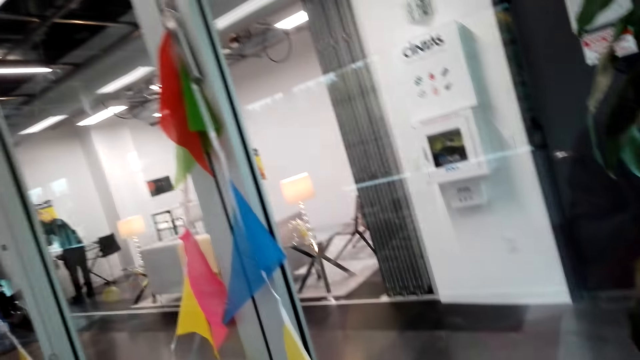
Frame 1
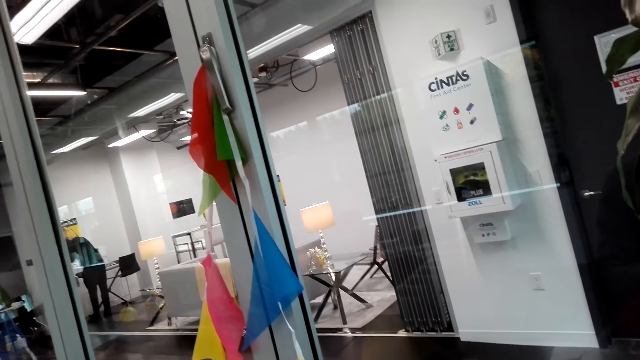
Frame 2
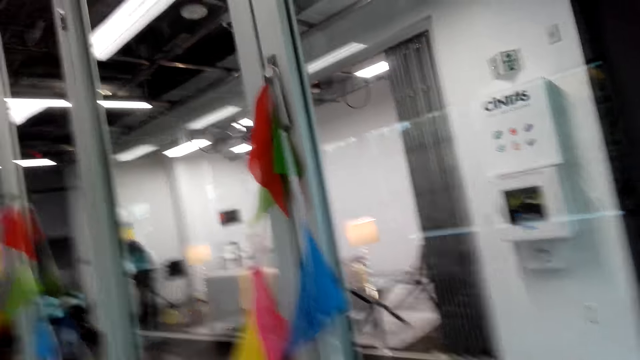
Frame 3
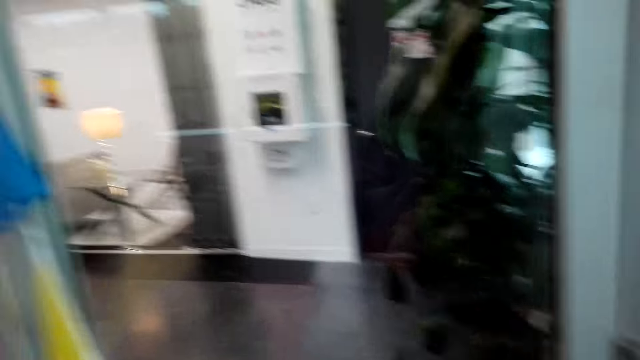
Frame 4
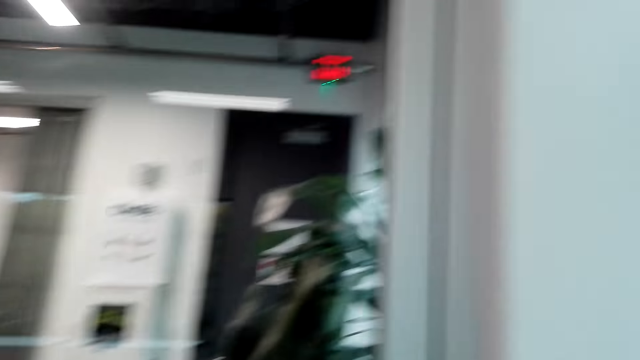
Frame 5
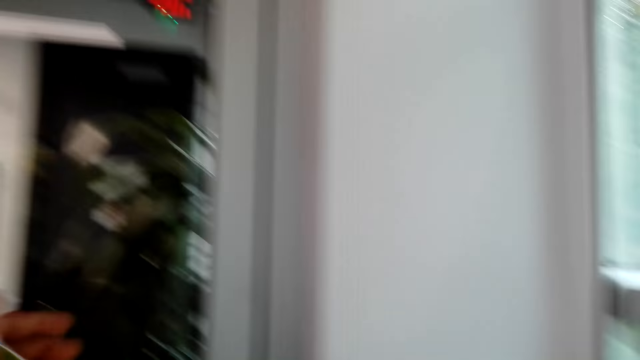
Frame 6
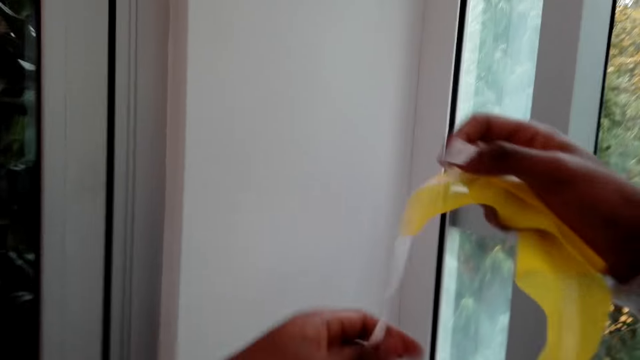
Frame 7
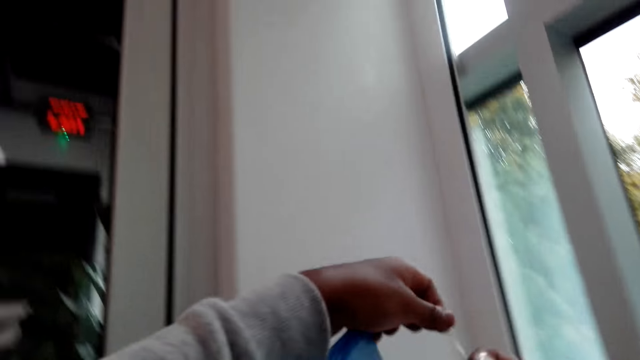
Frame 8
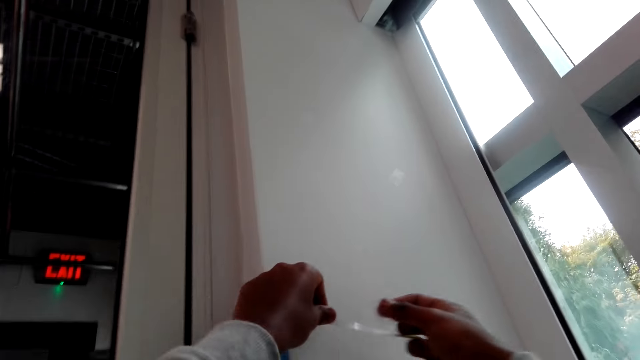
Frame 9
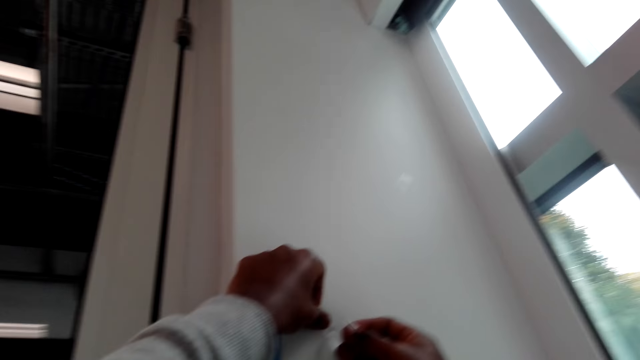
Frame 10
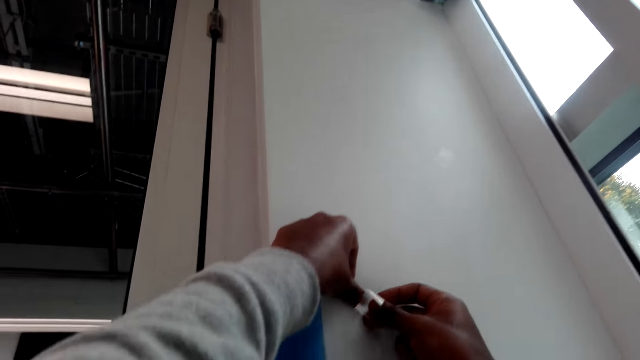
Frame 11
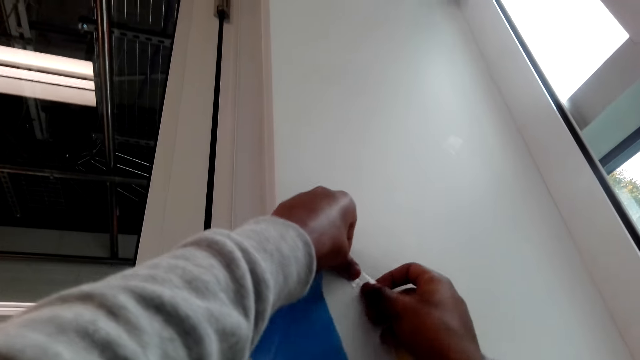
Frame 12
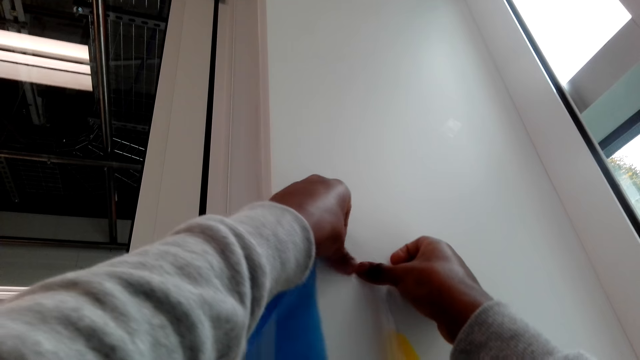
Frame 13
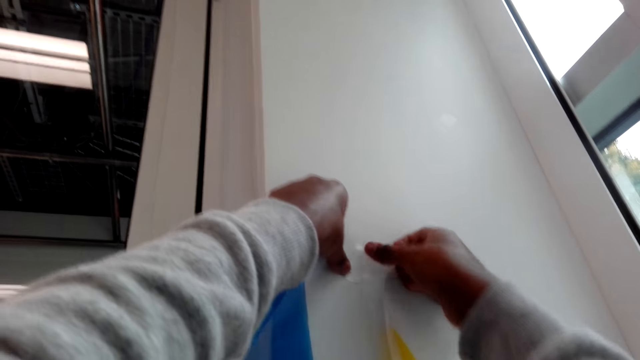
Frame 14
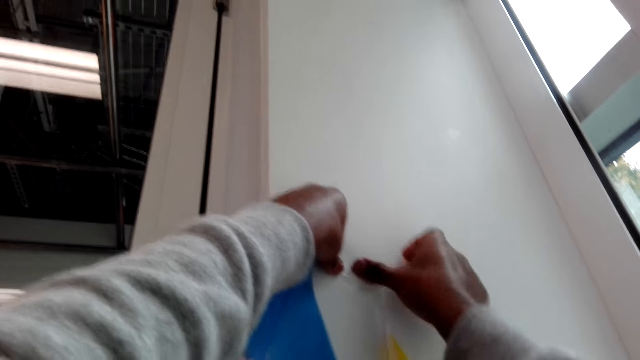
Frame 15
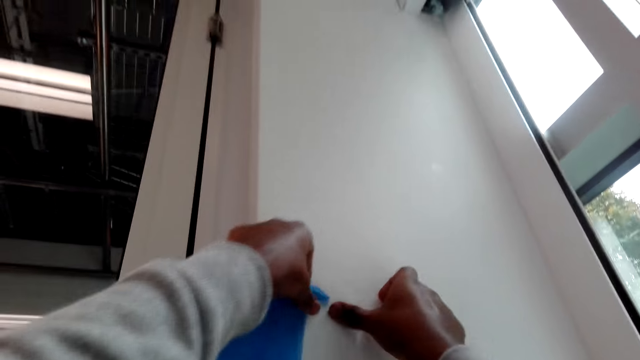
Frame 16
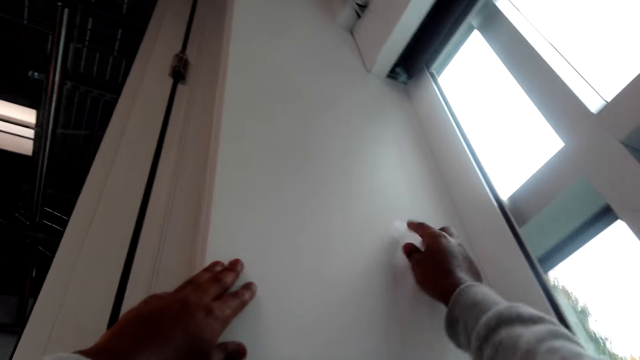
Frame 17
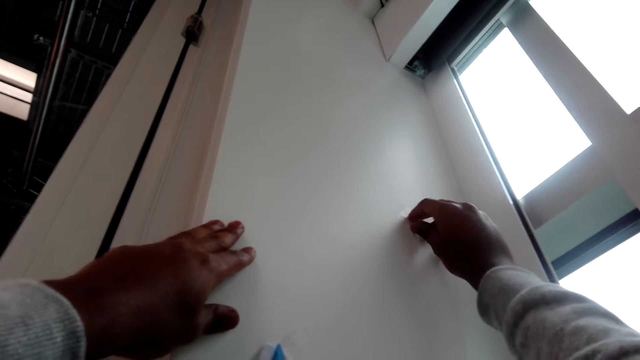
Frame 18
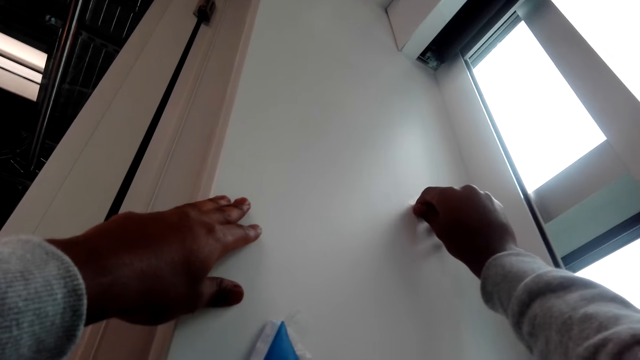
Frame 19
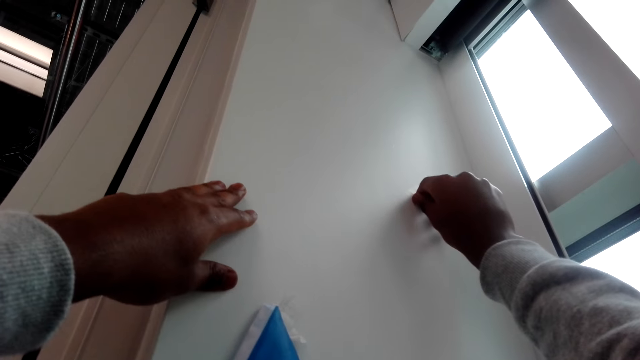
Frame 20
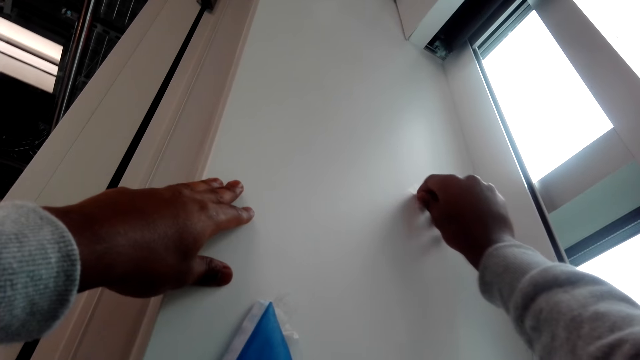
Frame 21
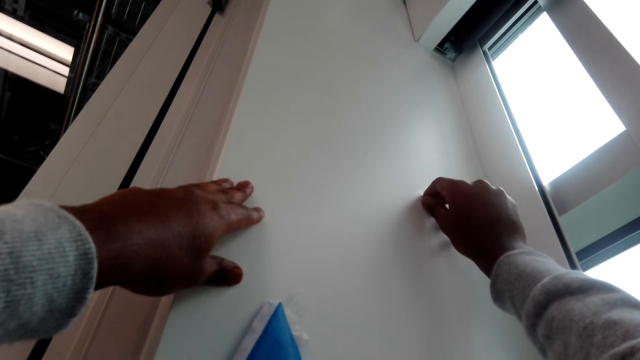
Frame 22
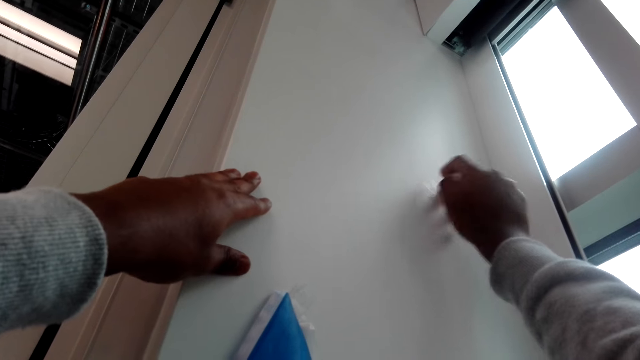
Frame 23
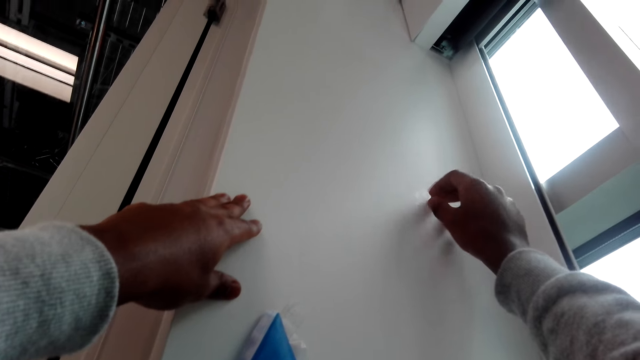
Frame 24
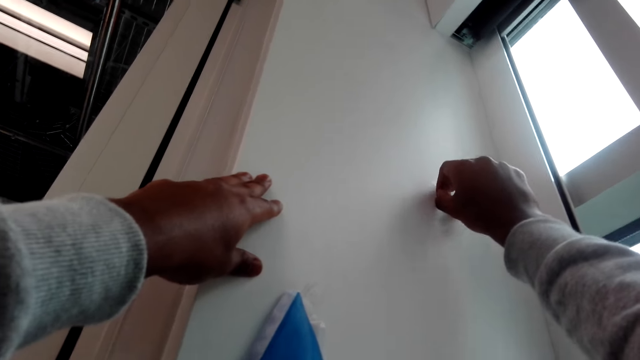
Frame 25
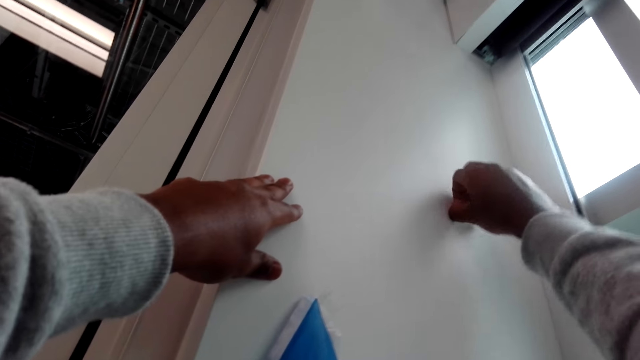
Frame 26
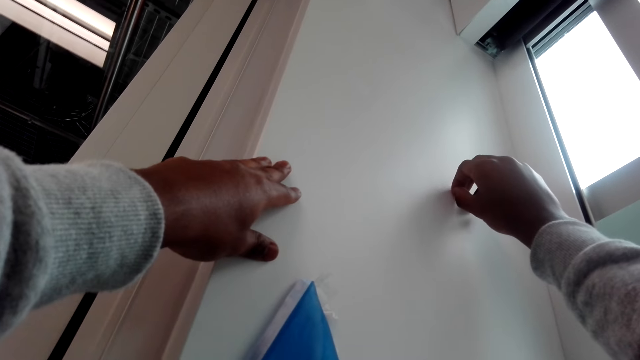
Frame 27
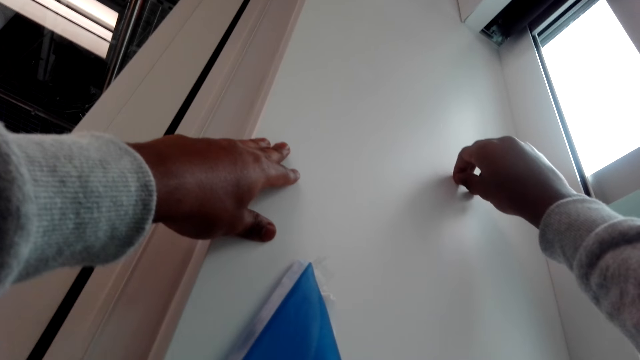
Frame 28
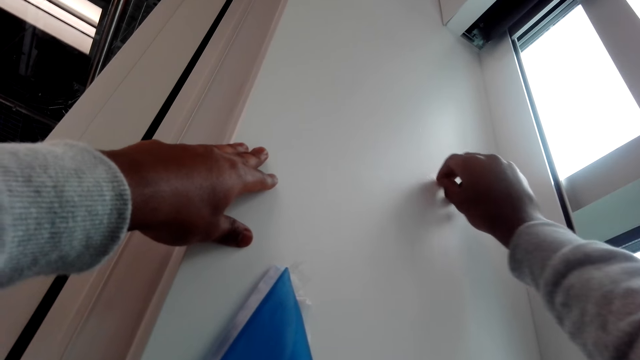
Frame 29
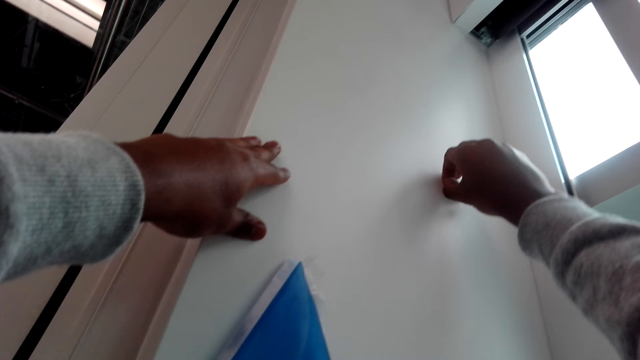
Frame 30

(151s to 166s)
The camera wearer looks around. They hang the decorative ribbon or decorative flags on the wall with a sellotape or tape flag. They scratch out the tape flag from the wall with fingers.

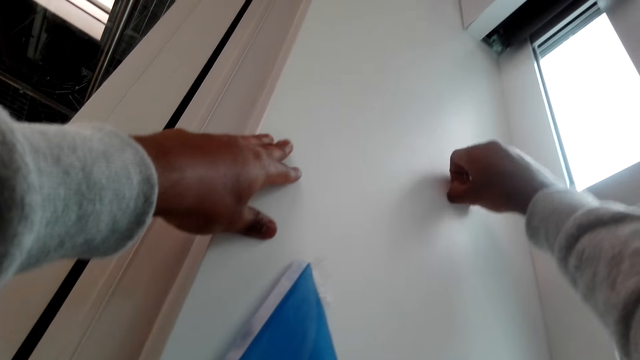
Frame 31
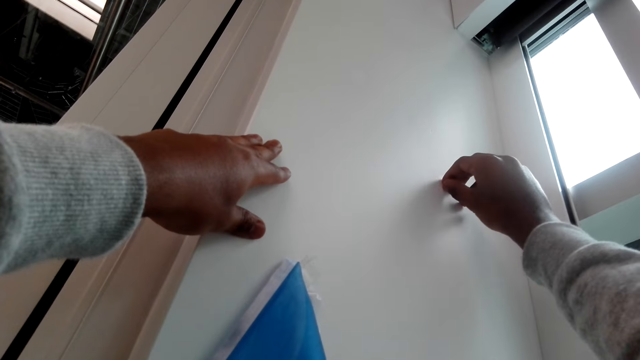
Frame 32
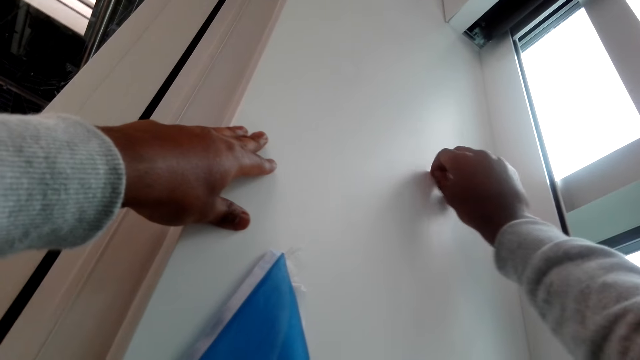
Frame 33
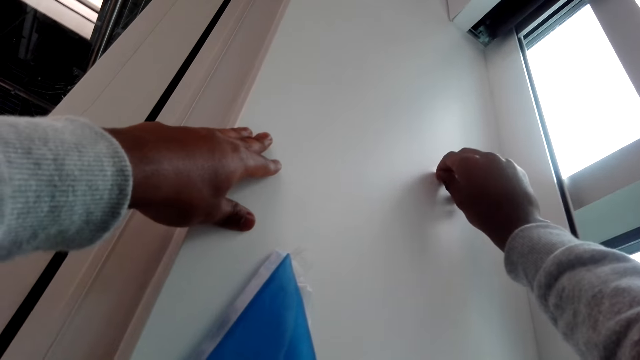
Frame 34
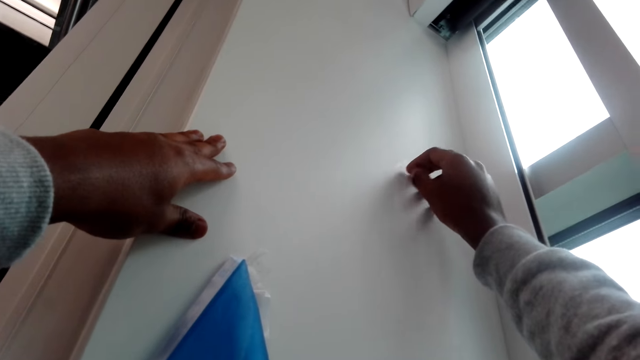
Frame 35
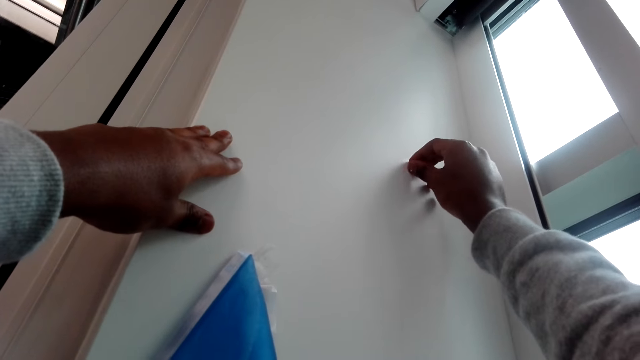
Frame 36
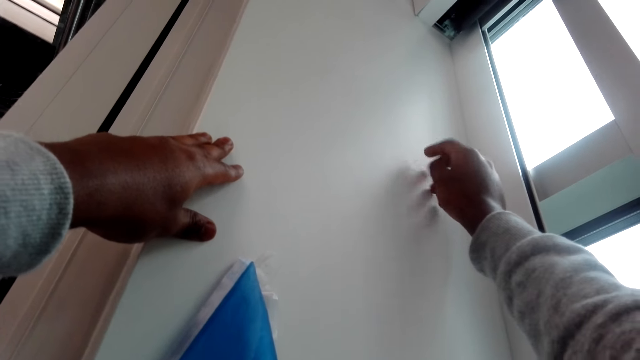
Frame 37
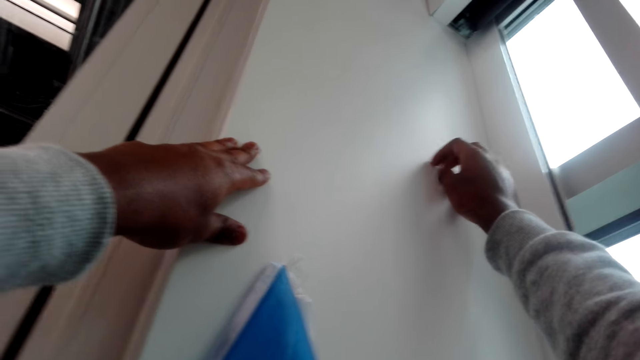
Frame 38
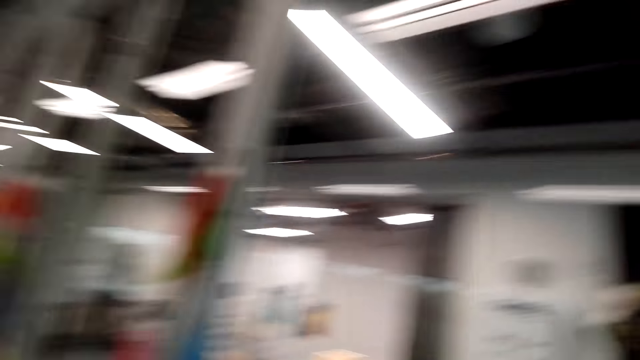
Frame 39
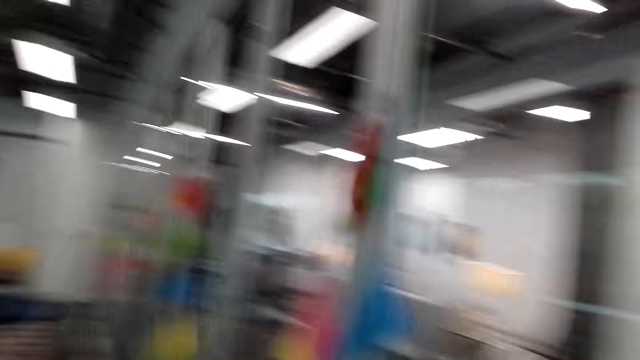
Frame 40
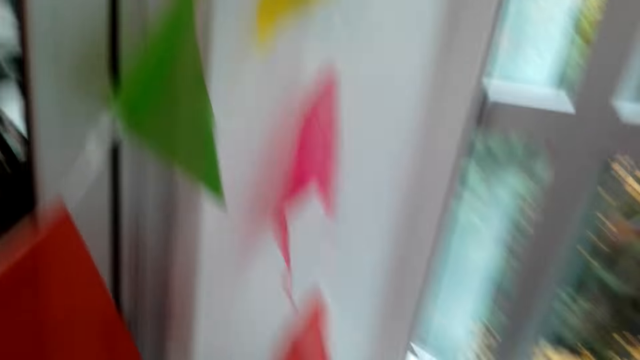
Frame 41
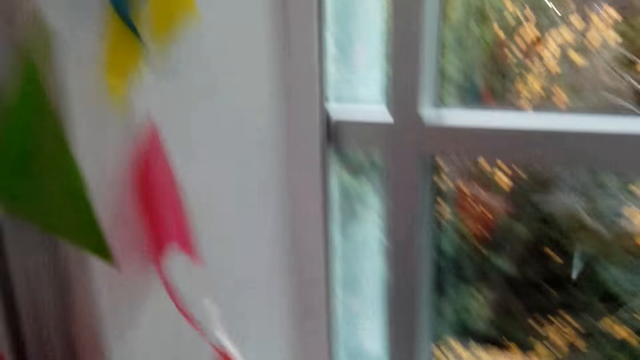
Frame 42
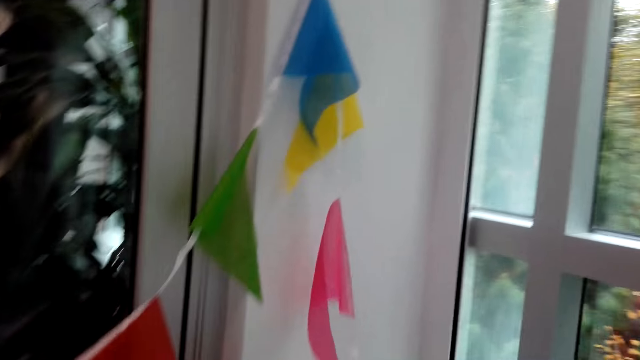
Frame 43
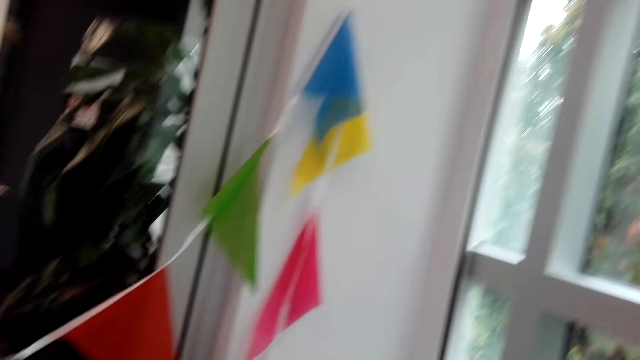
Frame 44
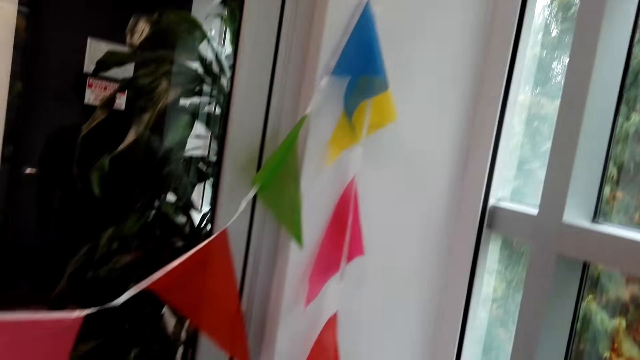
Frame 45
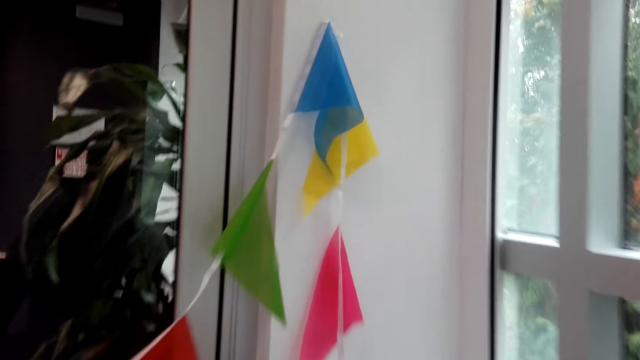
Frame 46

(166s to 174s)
The camera wearer looks around. They hold the decorative flags with the left hand.
